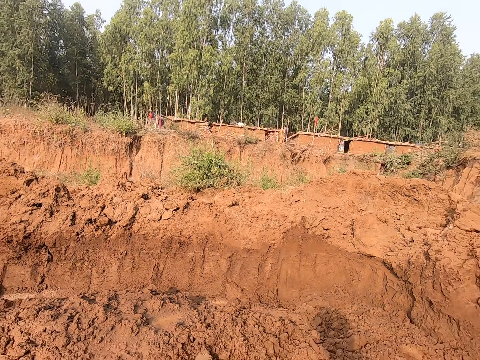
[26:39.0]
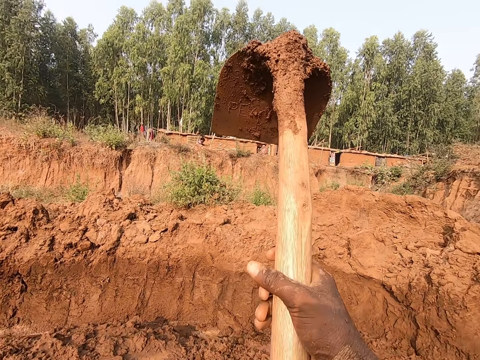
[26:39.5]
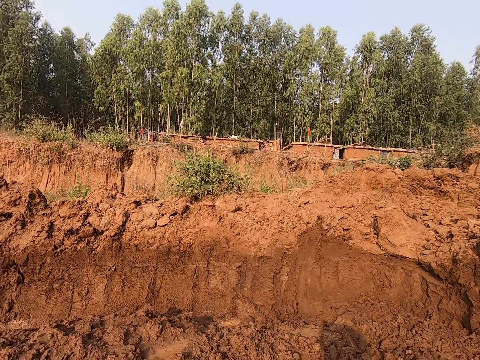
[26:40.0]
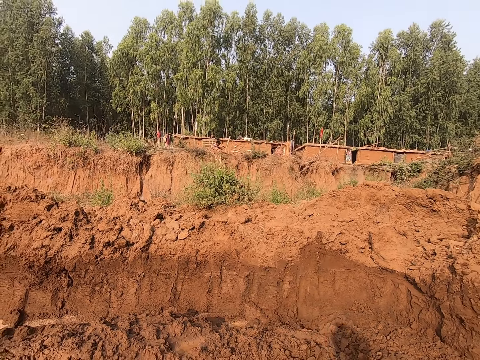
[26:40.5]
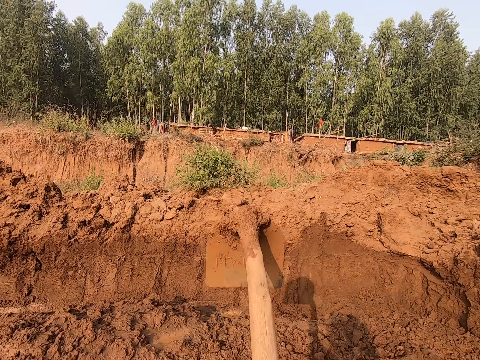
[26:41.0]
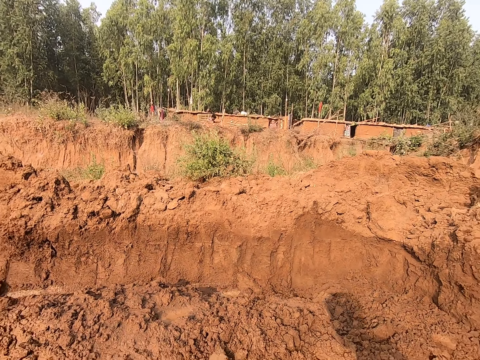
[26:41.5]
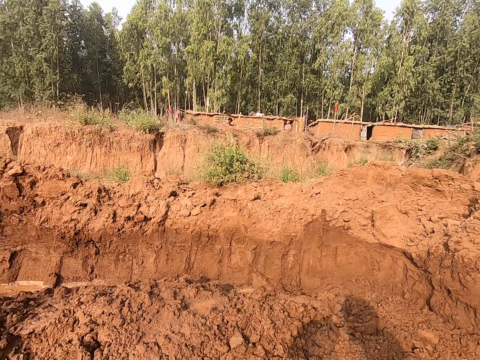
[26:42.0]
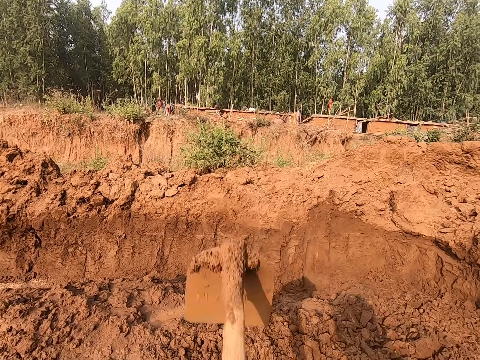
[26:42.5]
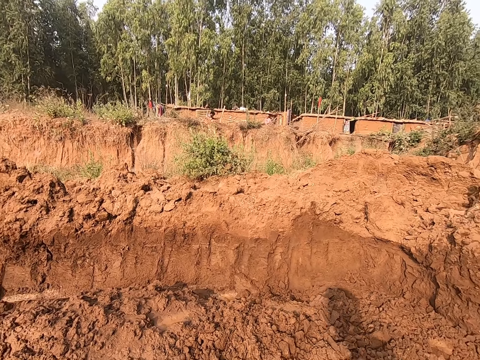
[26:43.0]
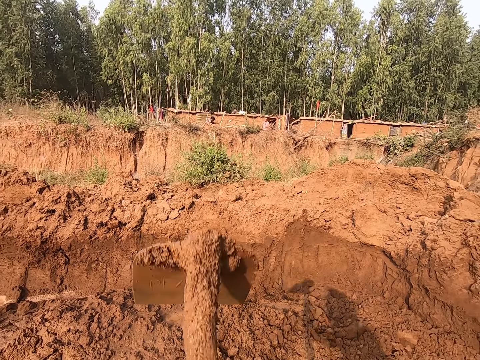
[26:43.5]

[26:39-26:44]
The camera wearer digs a field.

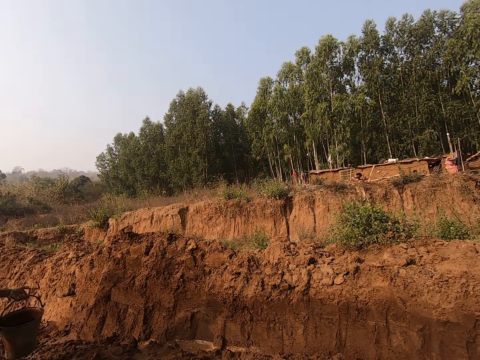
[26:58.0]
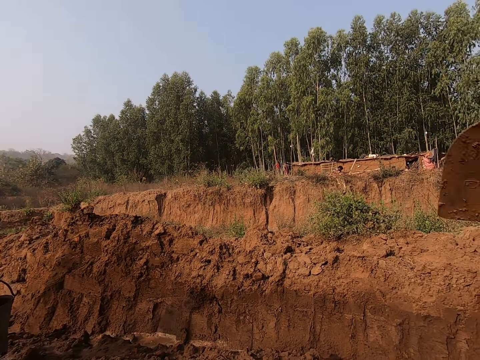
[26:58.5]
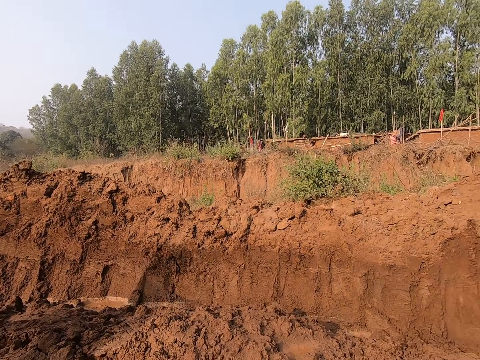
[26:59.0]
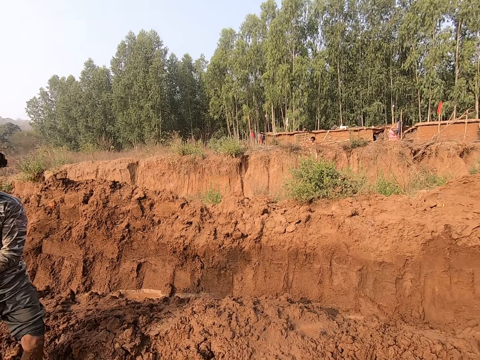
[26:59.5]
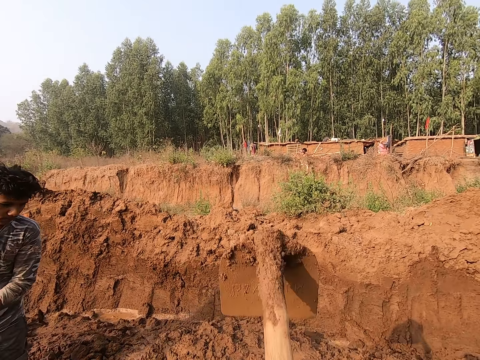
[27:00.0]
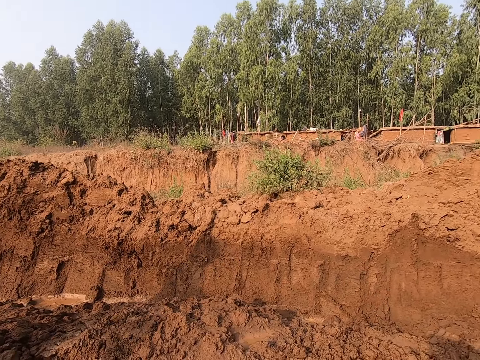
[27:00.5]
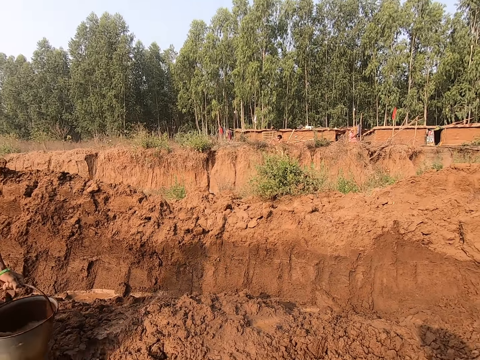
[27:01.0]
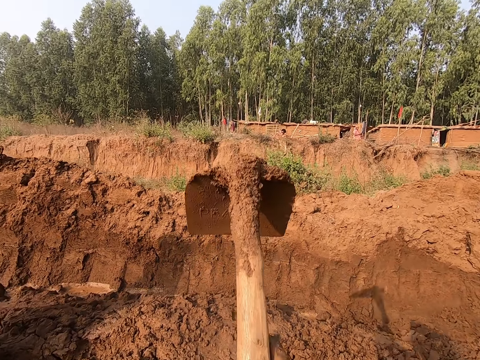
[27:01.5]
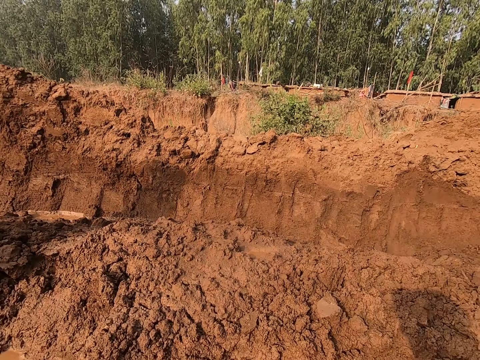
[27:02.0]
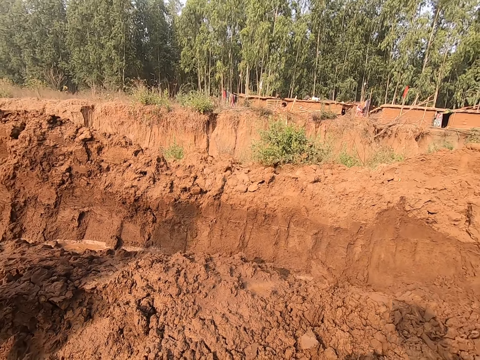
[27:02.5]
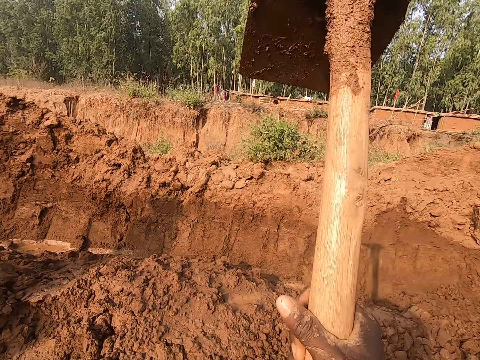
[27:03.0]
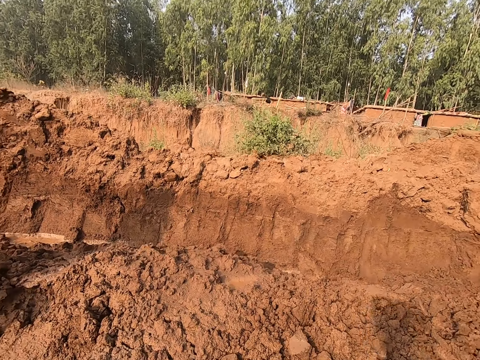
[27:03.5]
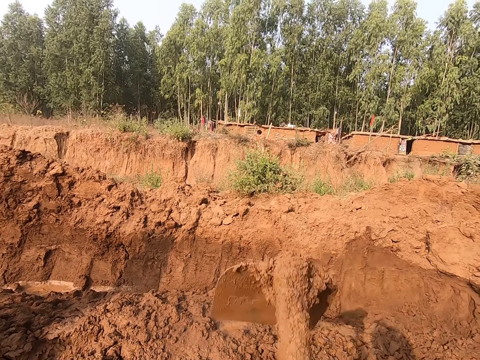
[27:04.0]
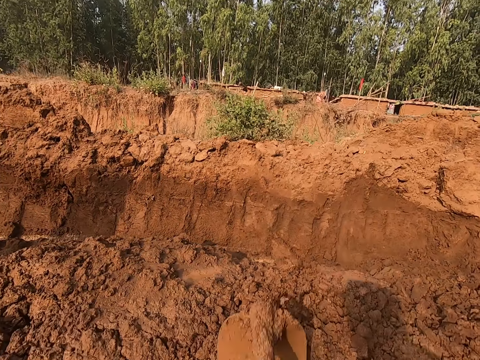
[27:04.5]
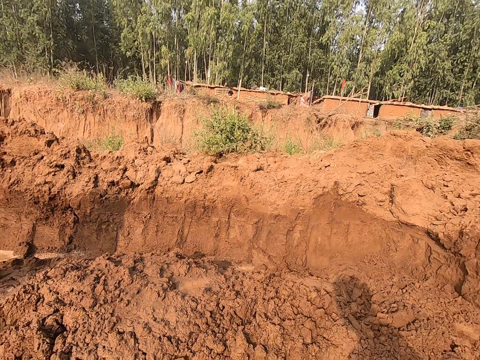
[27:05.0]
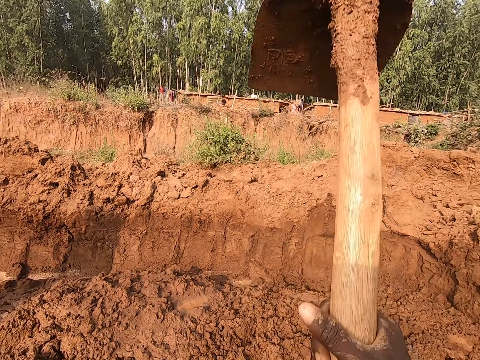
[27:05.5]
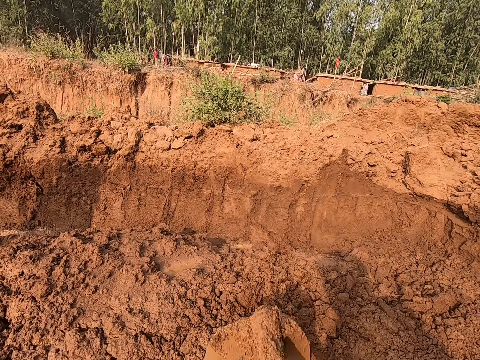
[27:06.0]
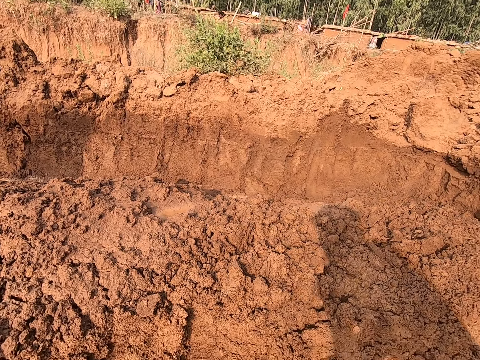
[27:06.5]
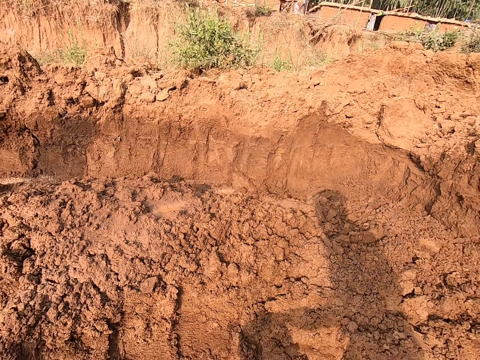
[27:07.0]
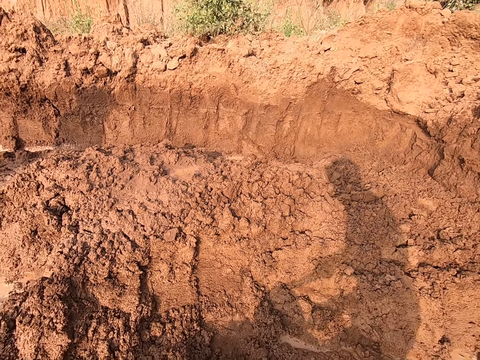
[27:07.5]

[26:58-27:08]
A man pours water on the field. The camera wearer digs the field.

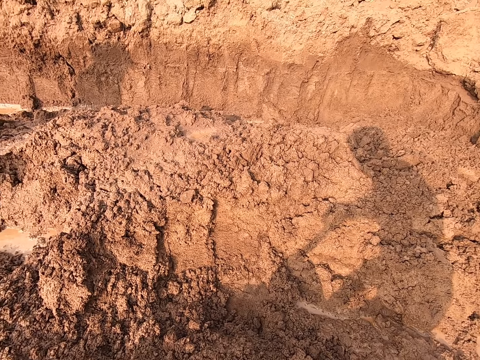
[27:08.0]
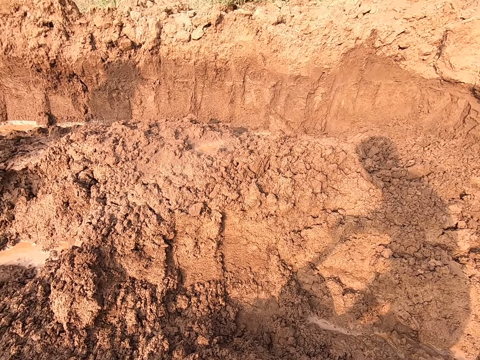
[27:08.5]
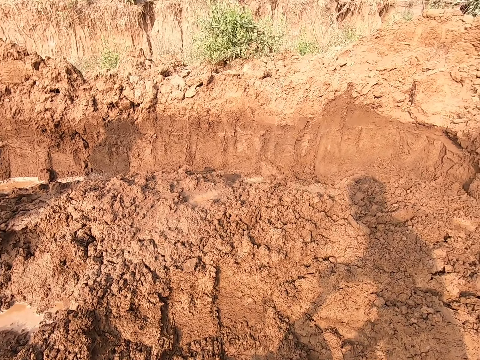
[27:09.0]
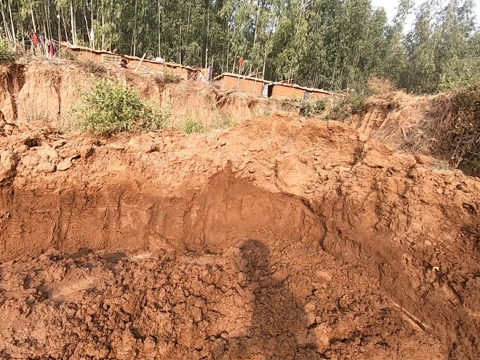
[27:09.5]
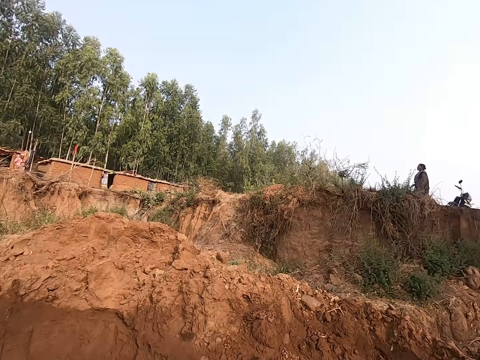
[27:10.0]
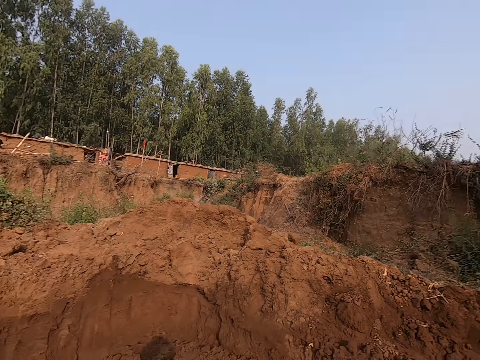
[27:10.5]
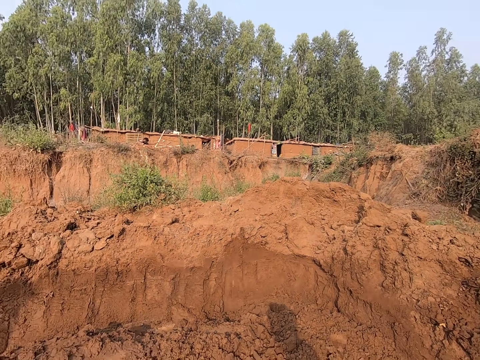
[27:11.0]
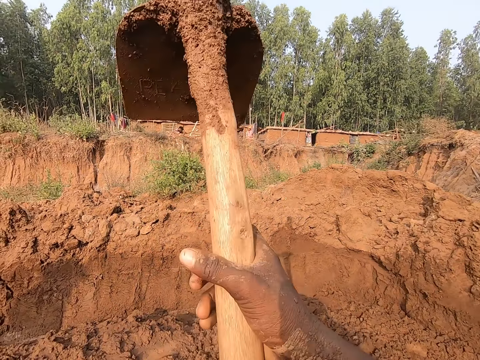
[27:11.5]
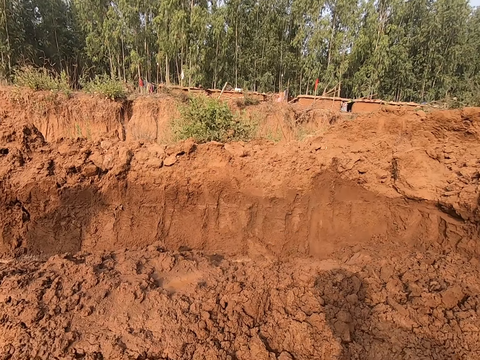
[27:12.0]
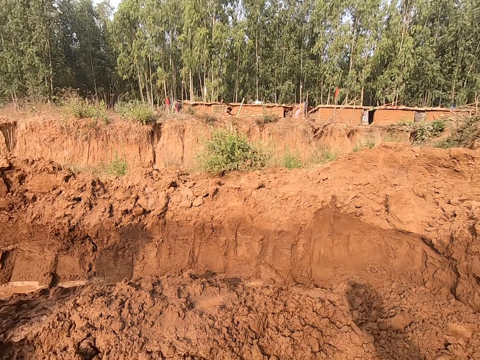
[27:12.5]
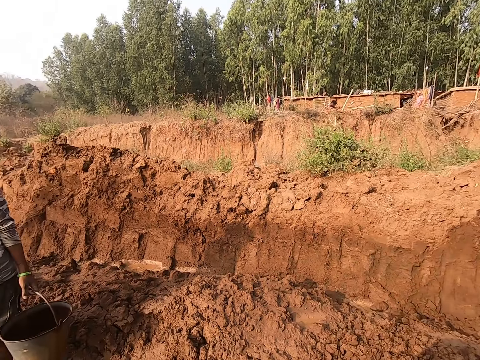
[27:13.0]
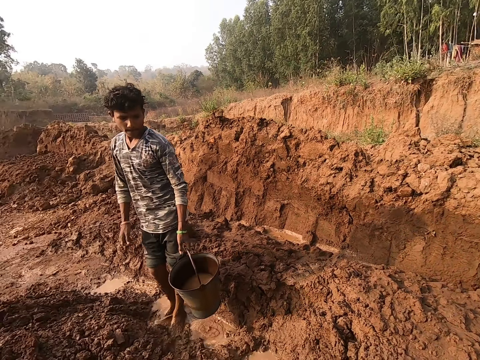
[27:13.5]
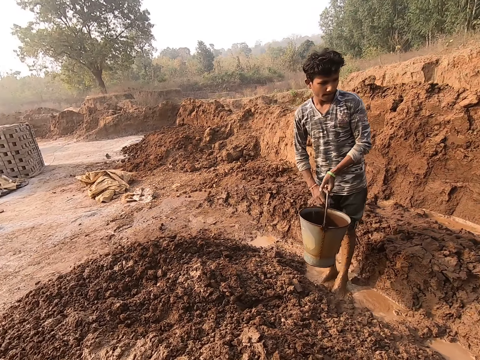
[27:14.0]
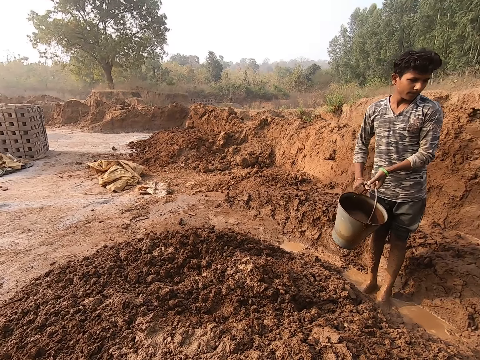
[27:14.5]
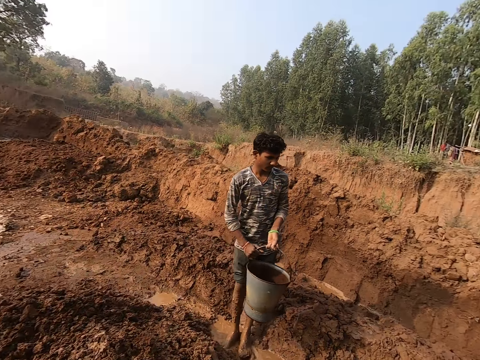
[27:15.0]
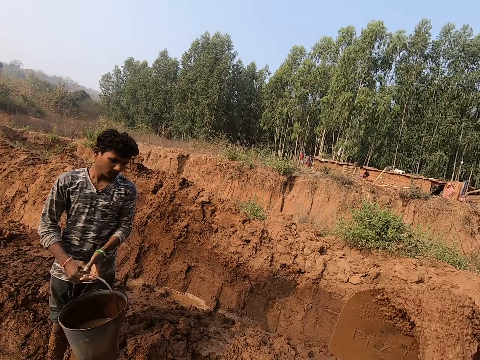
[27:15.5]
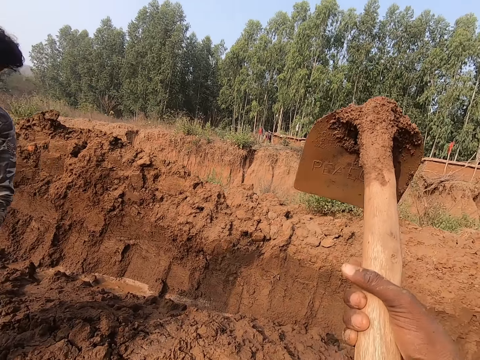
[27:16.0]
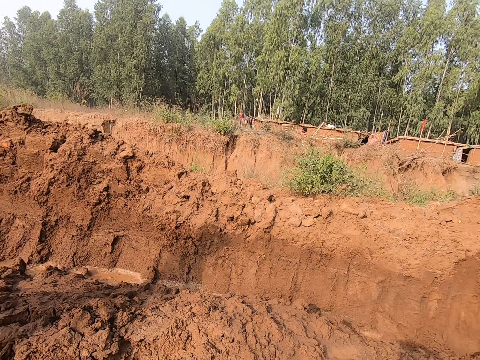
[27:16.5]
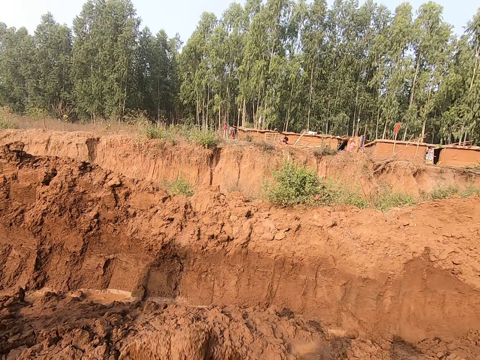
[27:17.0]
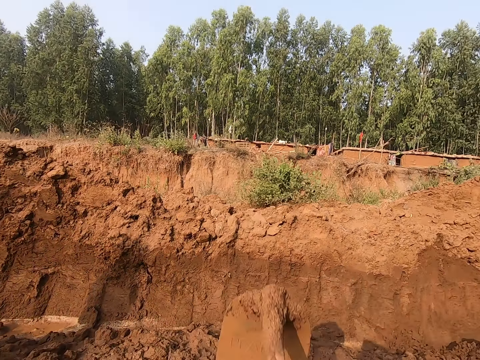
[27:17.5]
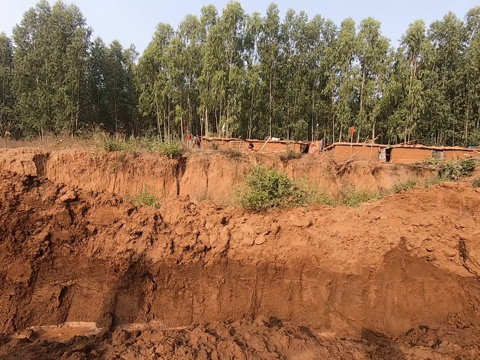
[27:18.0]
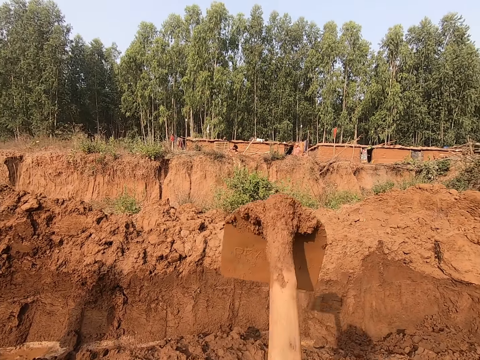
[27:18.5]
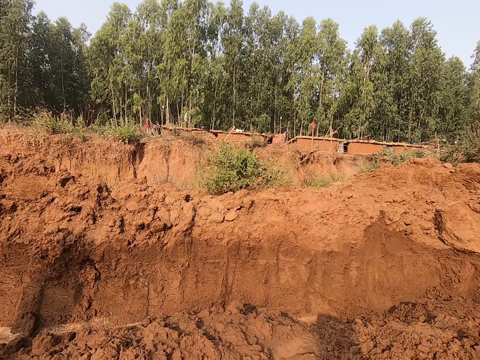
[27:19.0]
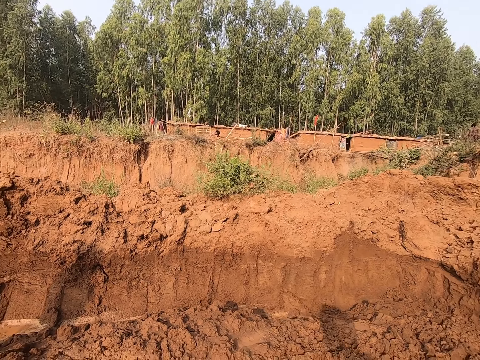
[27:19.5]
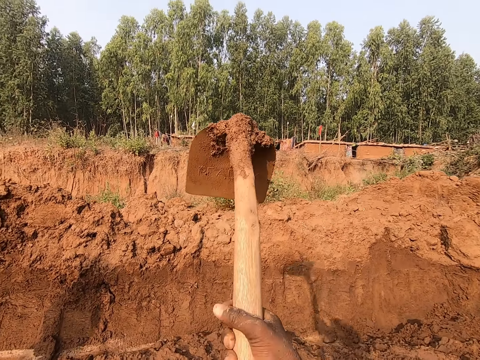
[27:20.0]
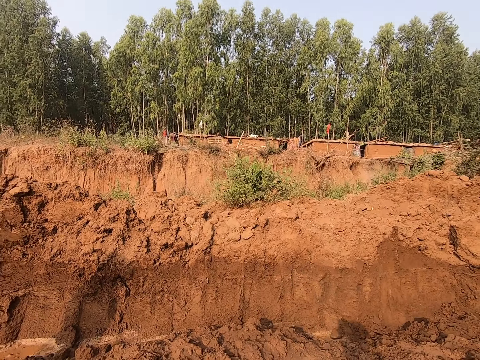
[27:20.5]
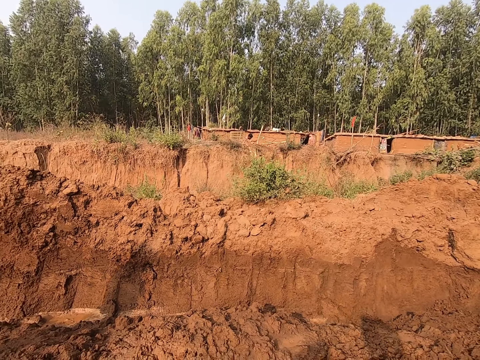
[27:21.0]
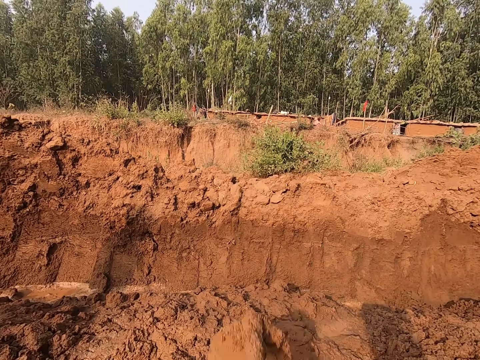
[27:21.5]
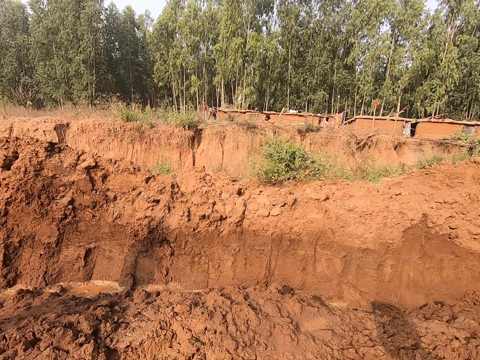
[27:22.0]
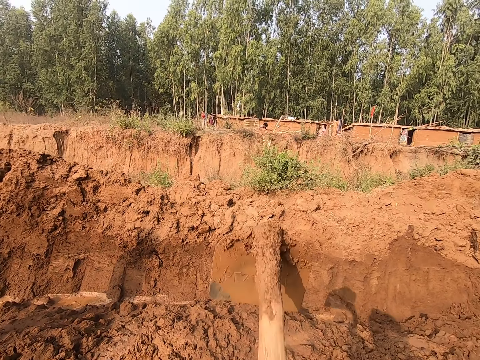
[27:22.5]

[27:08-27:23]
The camera wearer stops digging the field. They dig the field.
